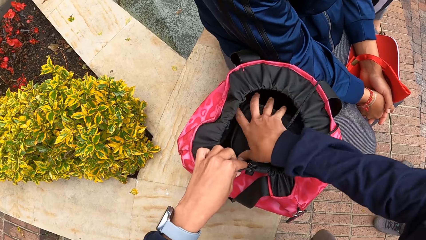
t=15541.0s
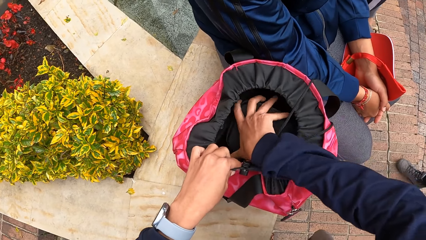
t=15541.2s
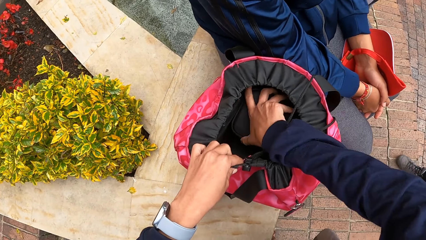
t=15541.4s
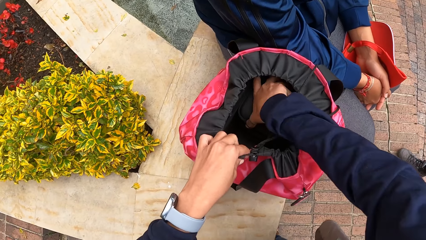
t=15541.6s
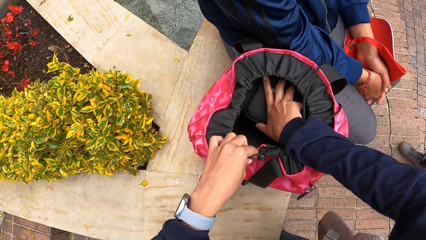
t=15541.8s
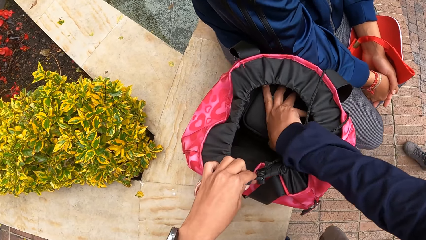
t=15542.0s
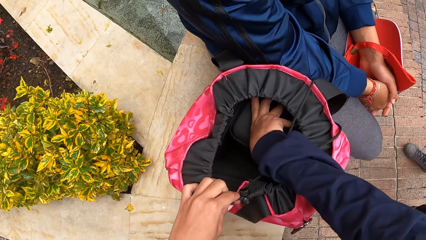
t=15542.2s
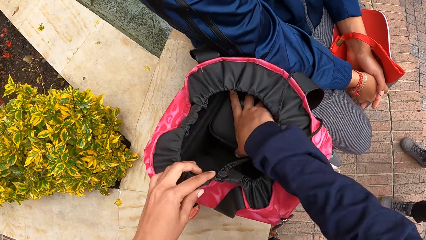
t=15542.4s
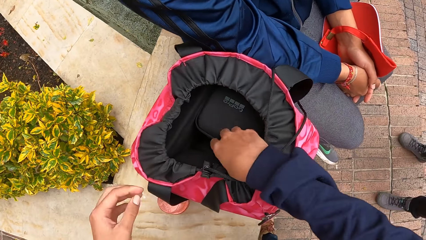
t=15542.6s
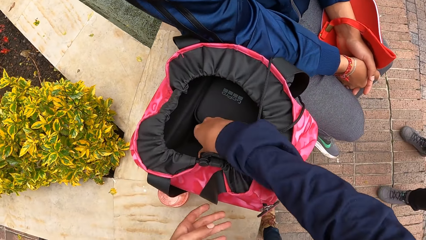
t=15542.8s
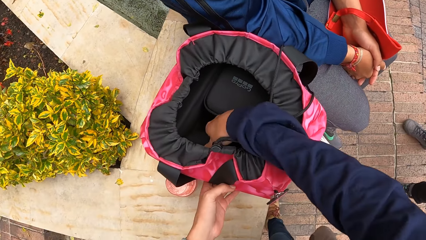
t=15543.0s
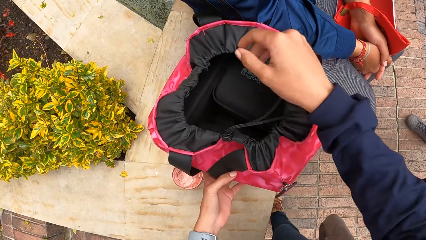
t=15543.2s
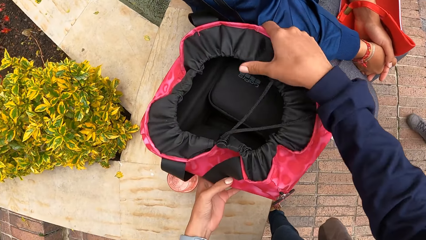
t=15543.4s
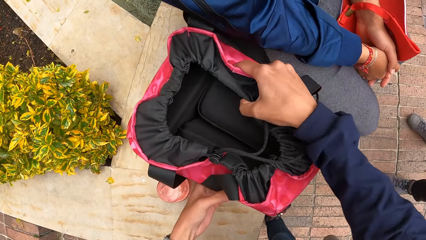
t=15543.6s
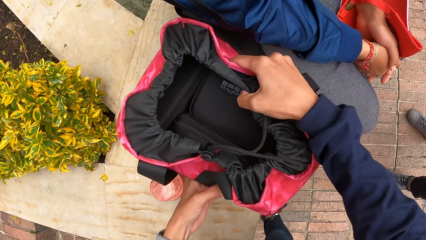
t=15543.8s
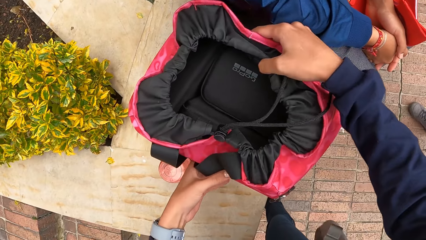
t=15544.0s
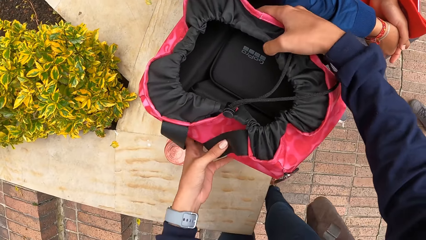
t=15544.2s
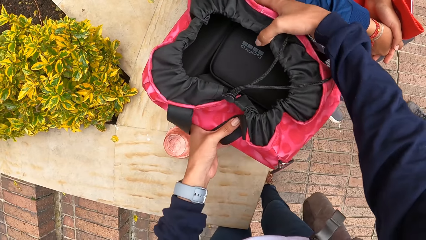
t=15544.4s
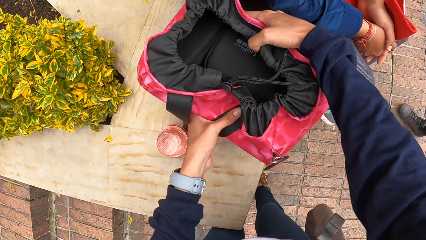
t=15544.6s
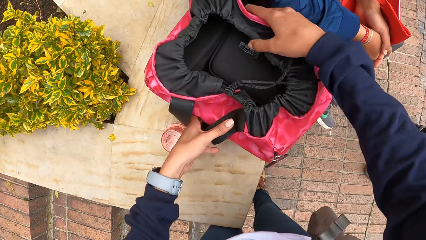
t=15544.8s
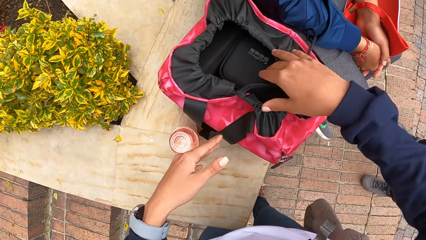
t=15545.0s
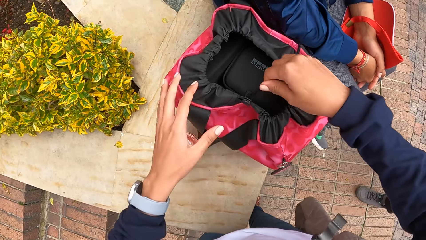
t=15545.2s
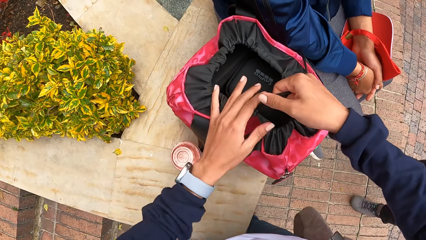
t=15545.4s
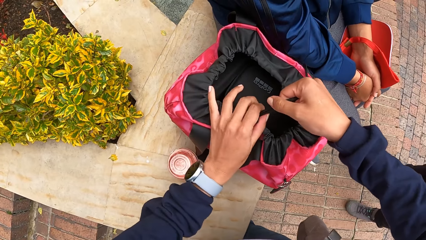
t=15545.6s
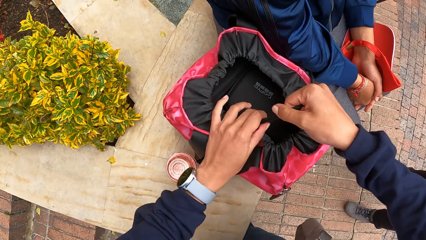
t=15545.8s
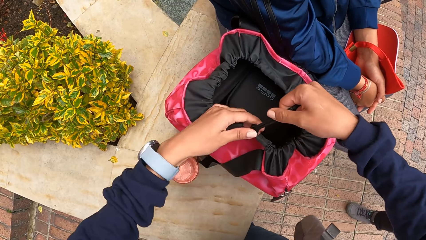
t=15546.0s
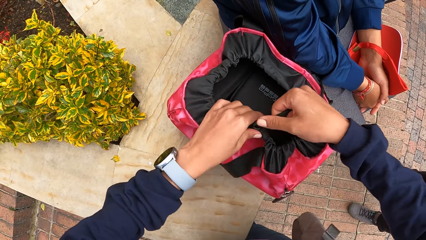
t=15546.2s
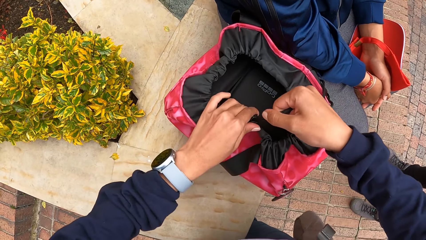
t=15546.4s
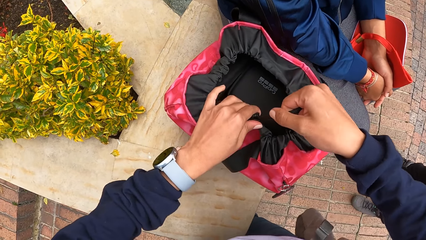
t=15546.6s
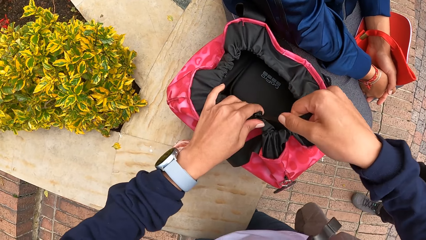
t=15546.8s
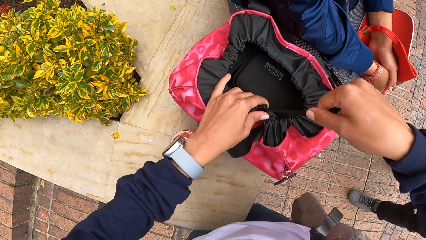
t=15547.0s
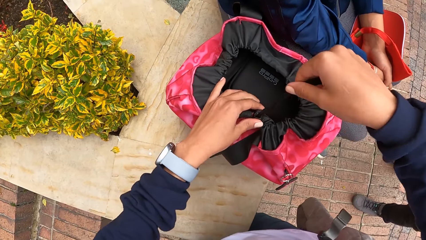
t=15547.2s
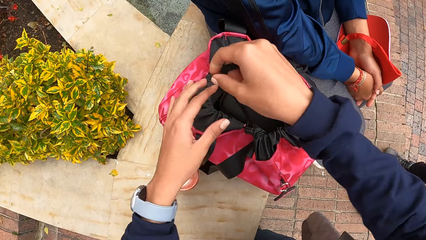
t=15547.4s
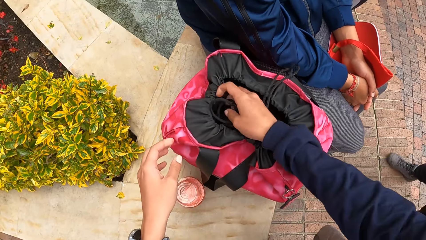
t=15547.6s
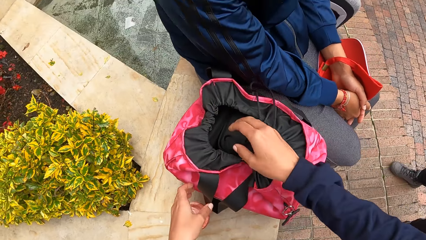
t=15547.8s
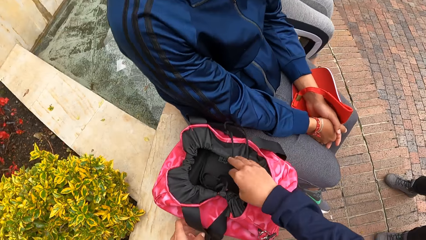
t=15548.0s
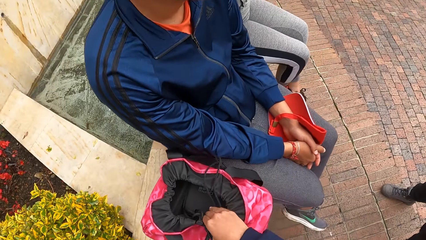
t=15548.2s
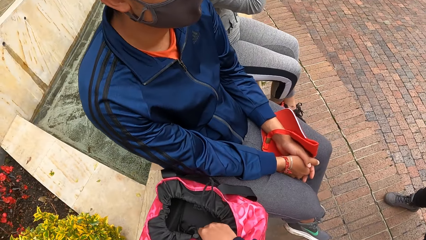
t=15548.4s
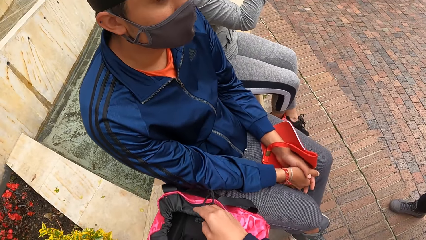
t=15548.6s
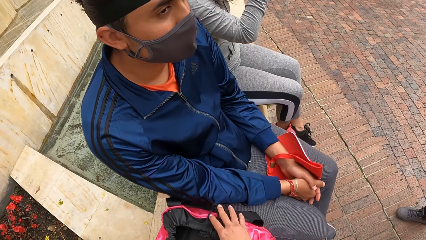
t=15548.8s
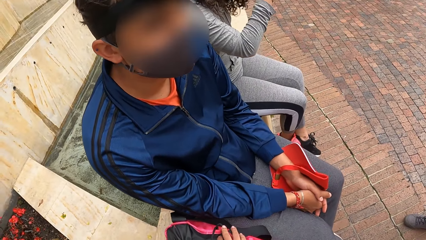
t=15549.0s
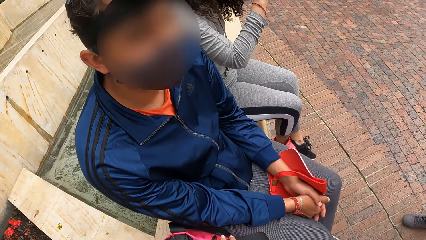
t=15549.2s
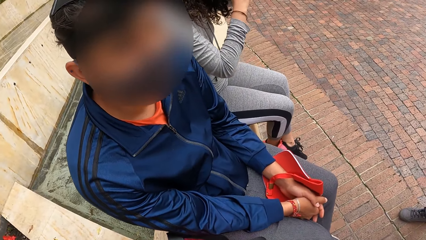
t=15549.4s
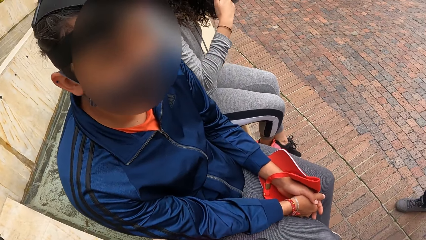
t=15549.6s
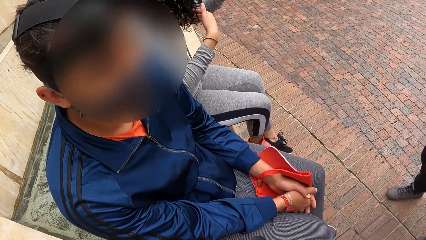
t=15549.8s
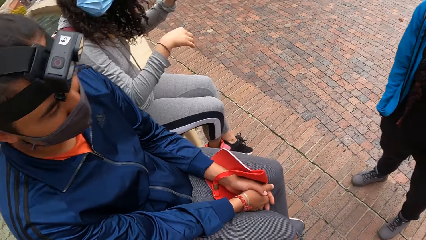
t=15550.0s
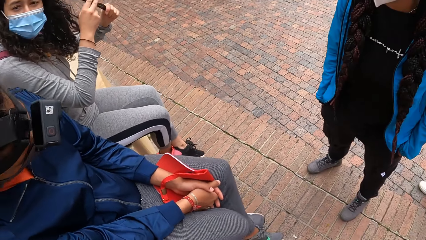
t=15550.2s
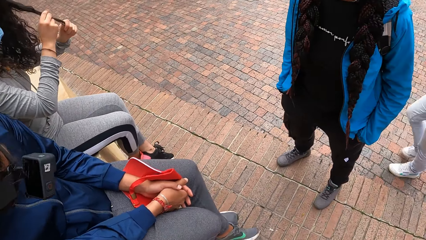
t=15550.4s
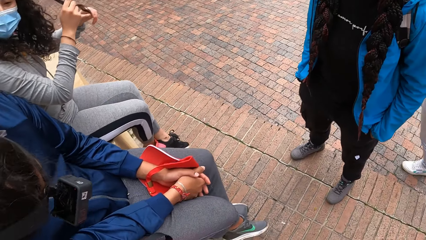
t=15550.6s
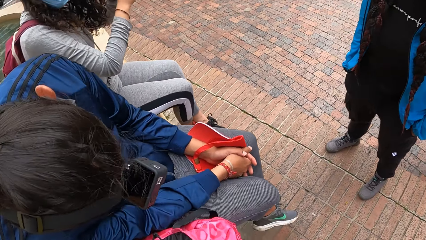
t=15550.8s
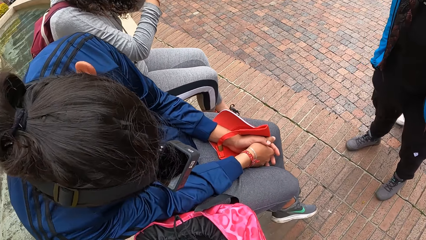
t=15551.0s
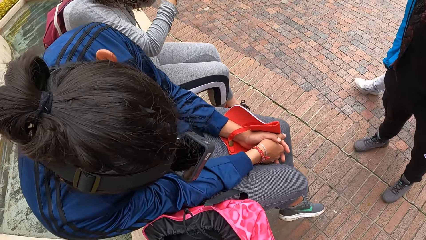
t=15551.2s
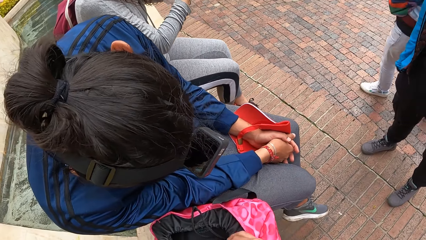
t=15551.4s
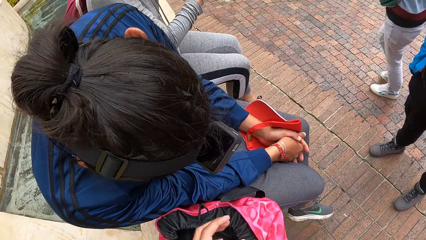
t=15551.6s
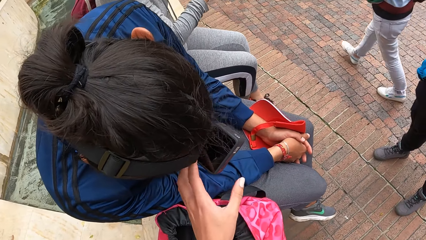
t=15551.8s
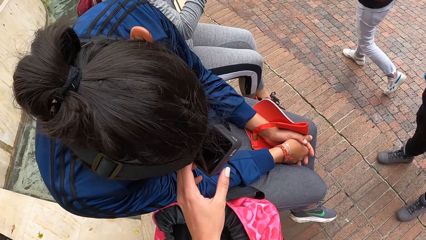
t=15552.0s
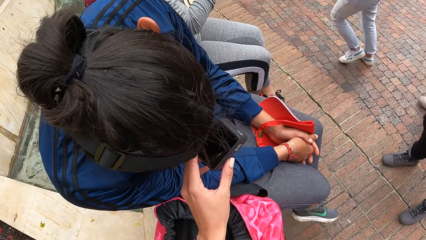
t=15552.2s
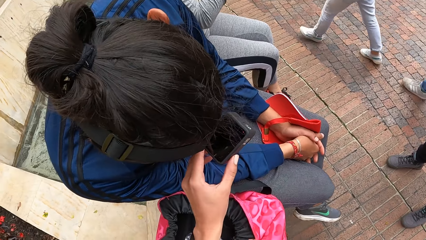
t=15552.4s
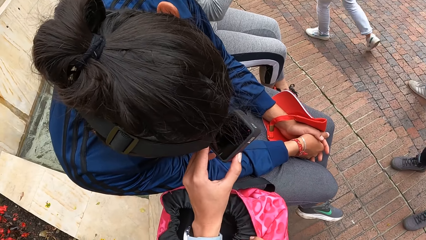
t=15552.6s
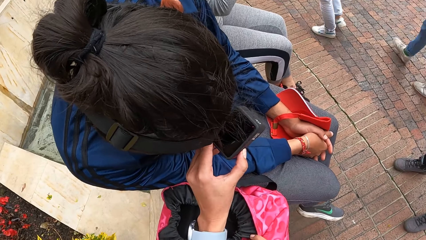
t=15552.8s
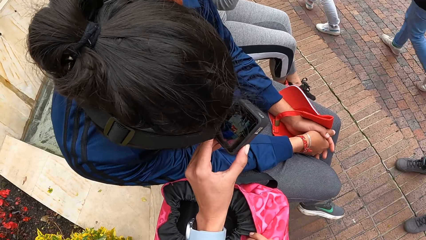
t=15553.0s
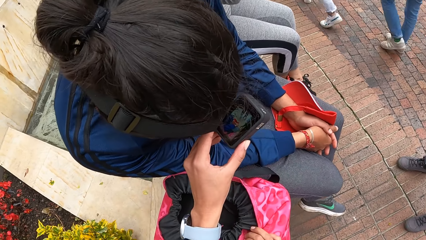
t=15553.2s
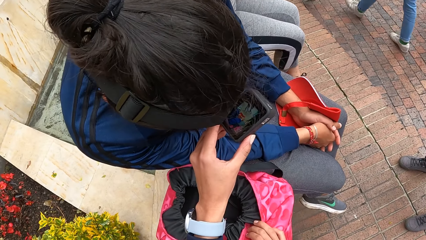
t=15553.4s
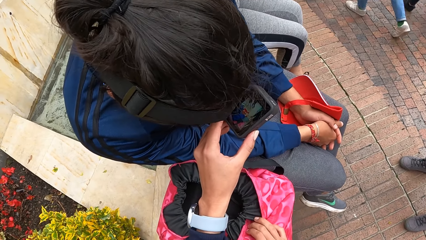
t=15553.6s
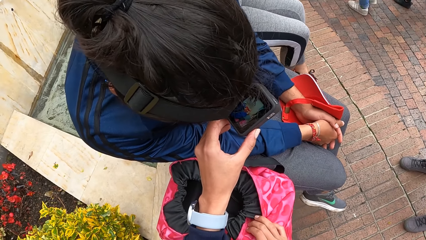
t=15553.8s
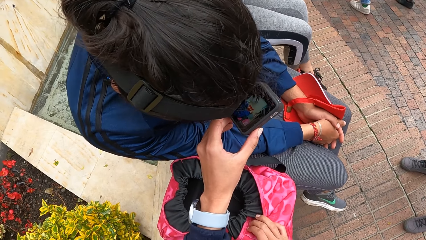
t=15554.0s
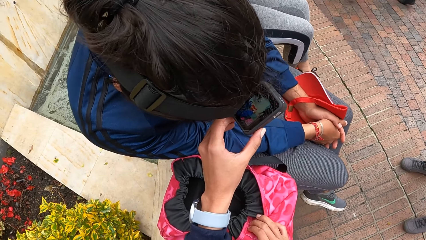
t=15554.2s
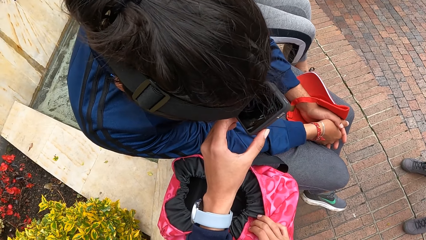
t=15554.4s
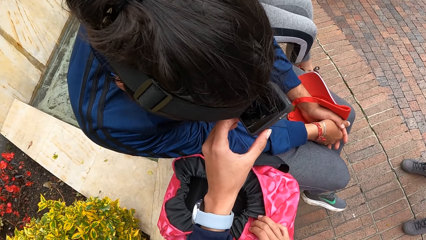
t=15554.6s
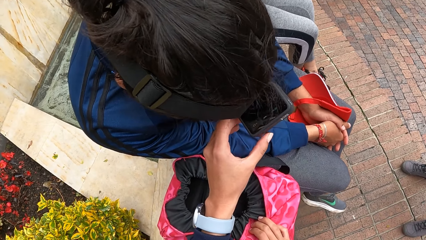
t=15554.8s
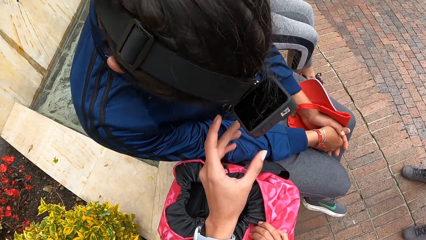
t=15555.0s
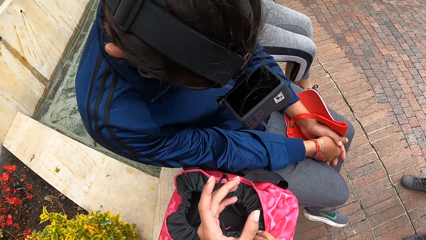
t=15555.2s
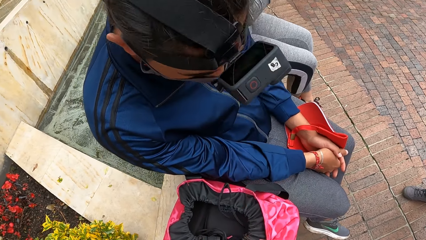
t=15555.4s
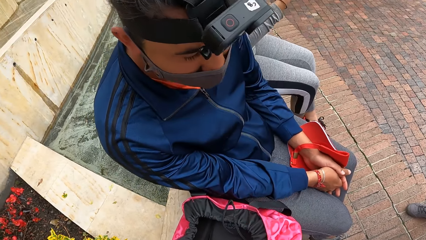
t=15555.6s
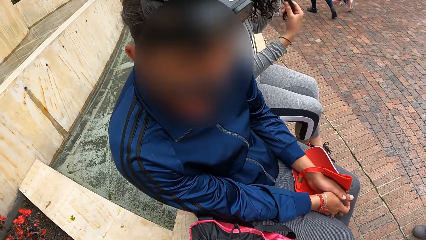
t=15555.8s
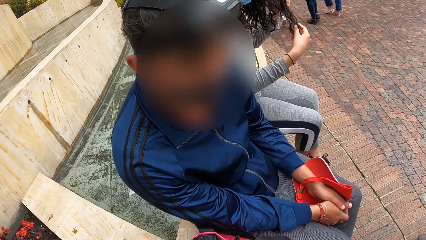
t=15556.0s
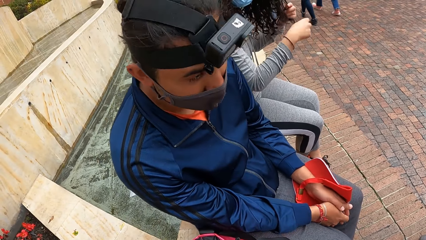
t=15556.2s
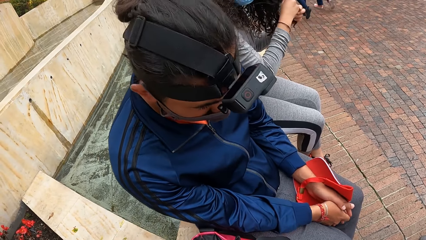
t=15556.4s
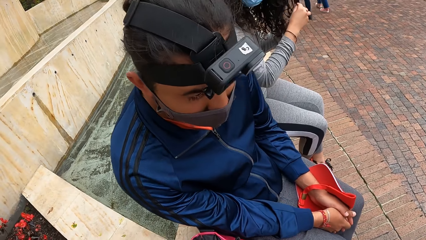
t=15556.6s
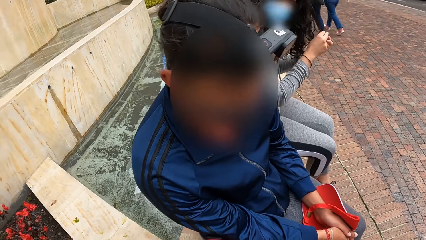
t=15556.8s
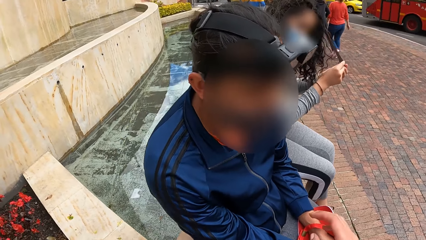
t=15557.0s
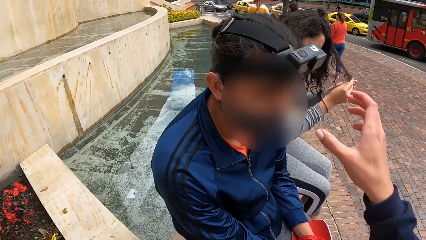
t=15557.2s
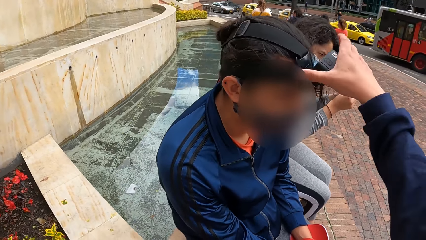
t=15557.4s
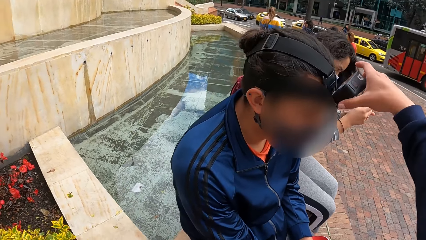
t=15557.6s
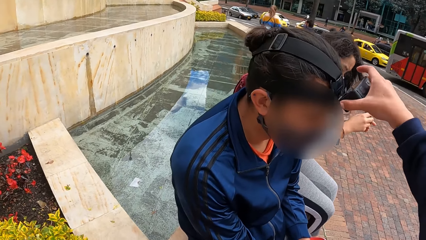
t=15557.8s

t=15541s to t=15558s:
The camera wearer presses the camera bag to the pink bag on the concrete with her right hand. She adjusts the bag with both hands. She pulls the sling of the pink bag on the concrete with both hands. She closes the bag. She drops the sling of the pink bag on the concrete in her hands in the bag. She presses a camera on the man's head with both hands. She adjusts the camera on the head of the man.
